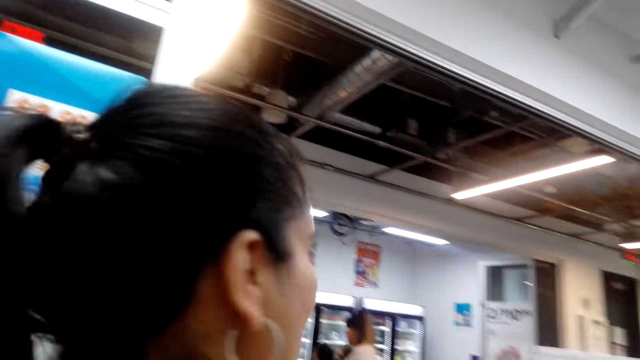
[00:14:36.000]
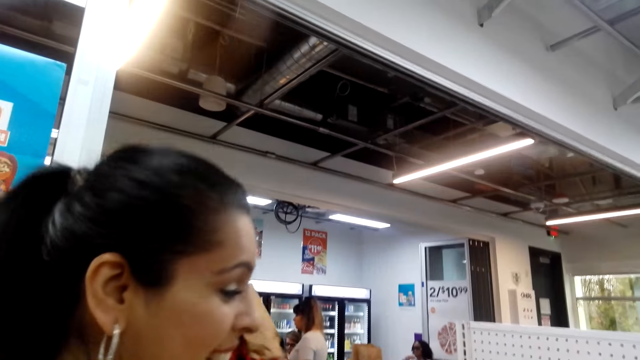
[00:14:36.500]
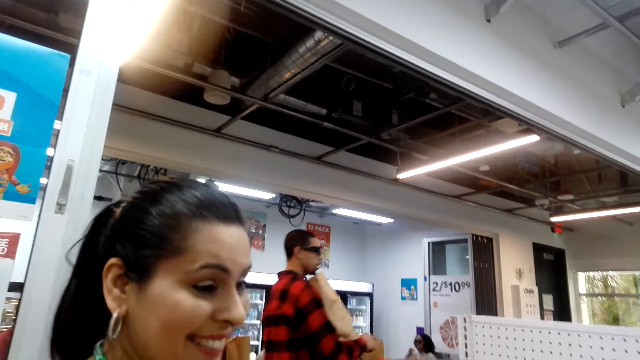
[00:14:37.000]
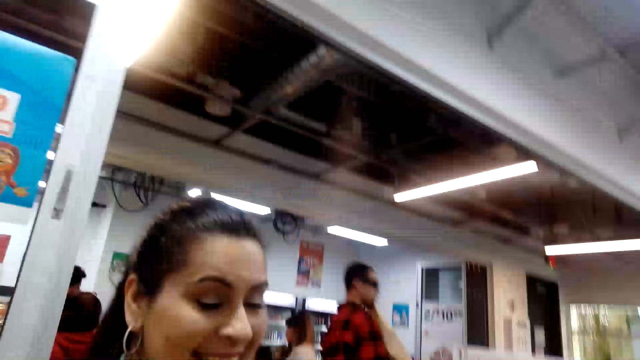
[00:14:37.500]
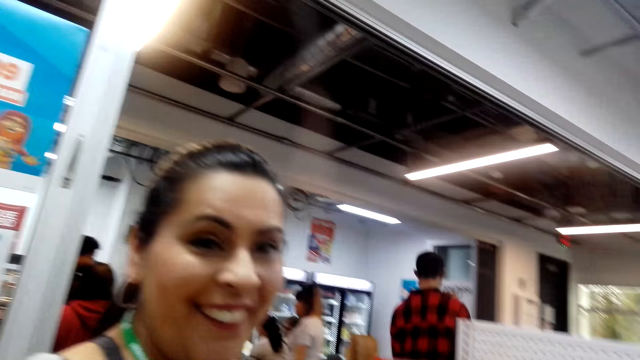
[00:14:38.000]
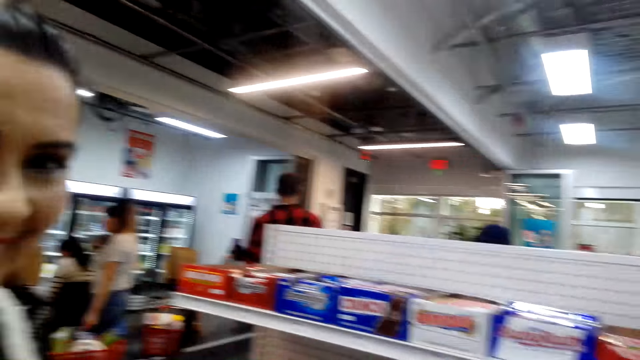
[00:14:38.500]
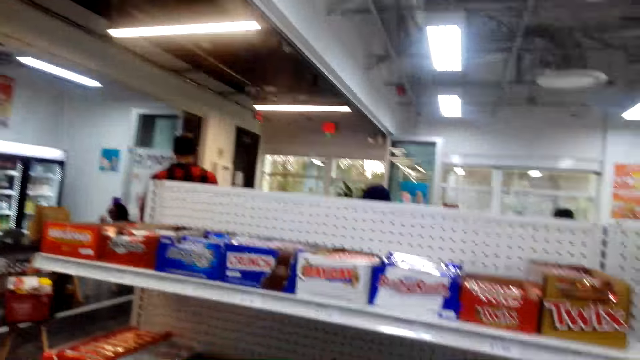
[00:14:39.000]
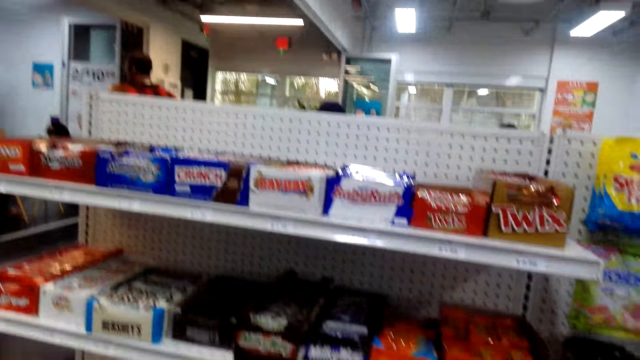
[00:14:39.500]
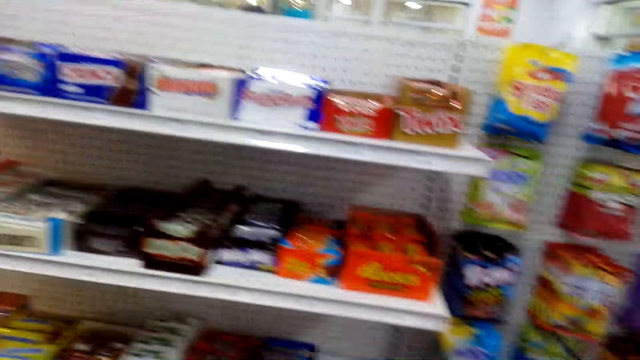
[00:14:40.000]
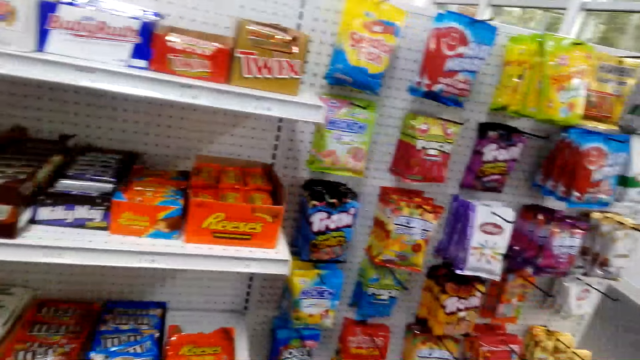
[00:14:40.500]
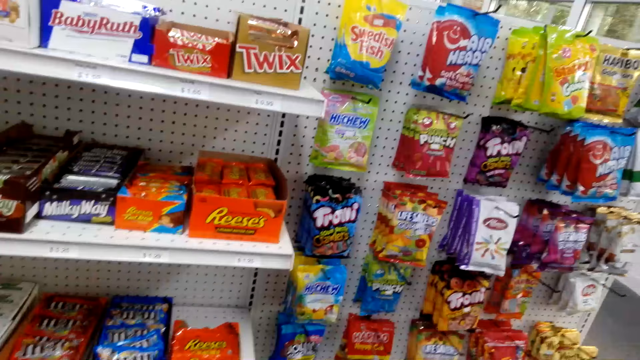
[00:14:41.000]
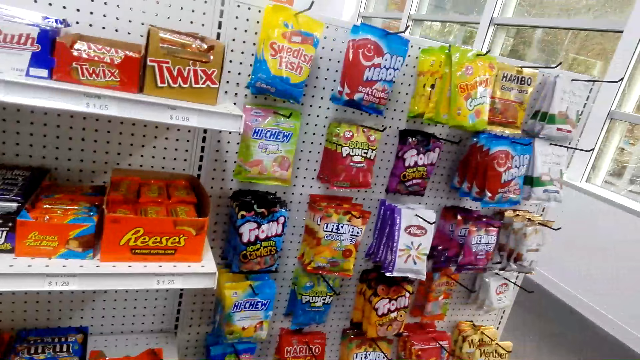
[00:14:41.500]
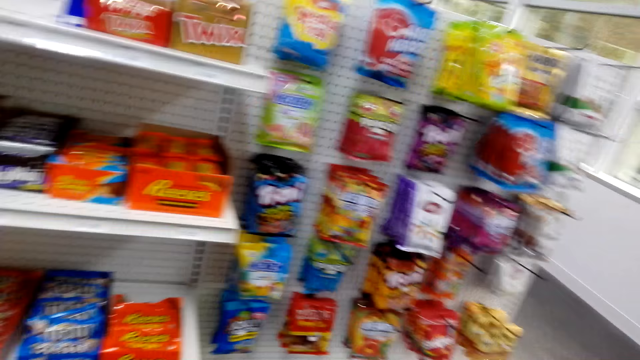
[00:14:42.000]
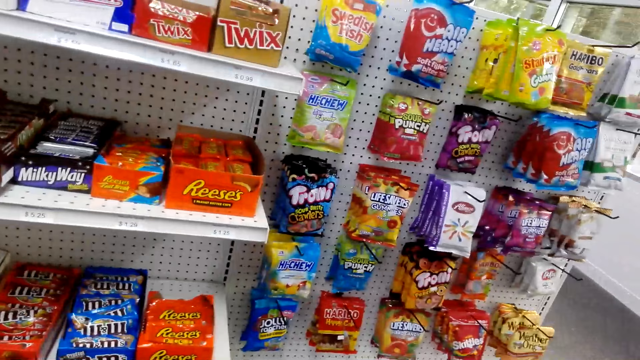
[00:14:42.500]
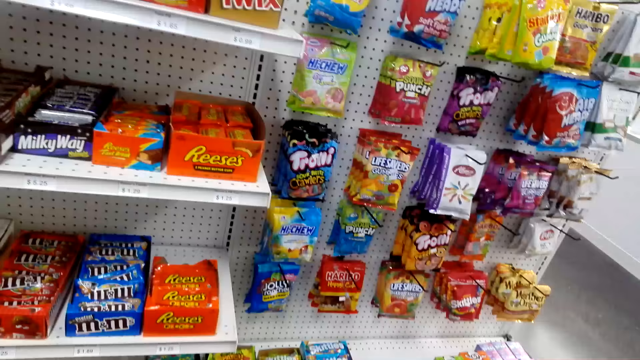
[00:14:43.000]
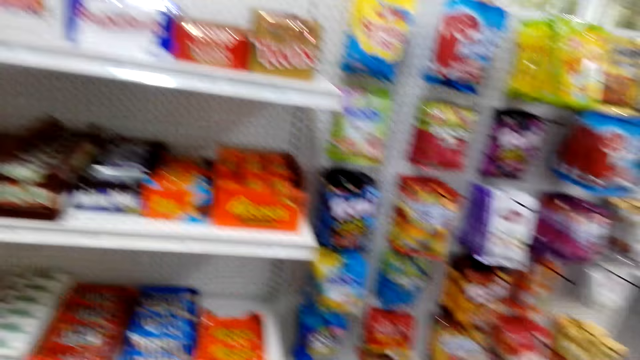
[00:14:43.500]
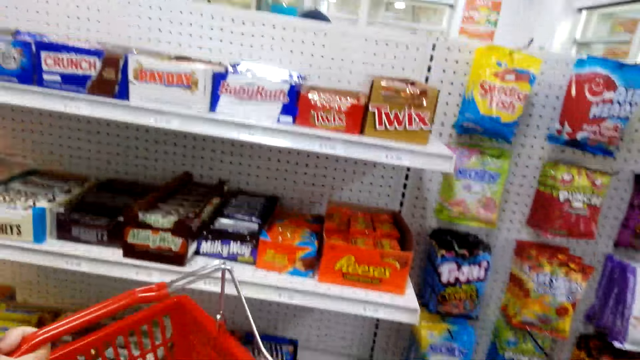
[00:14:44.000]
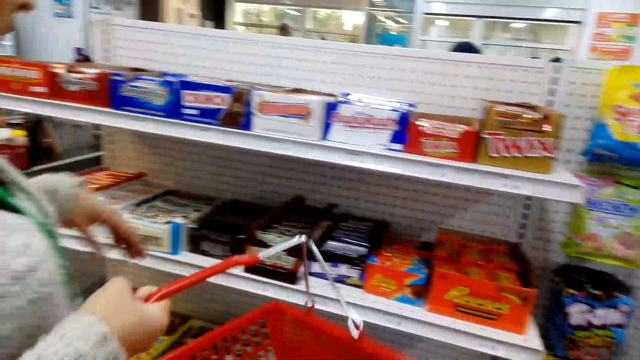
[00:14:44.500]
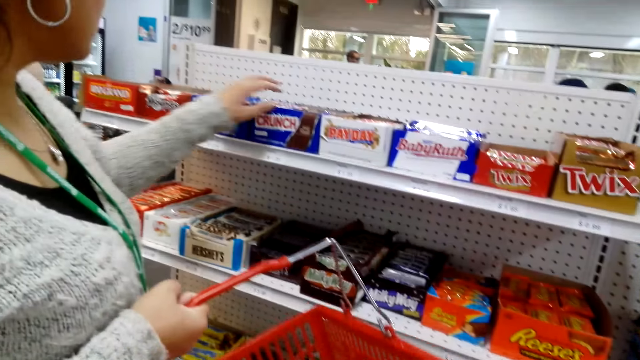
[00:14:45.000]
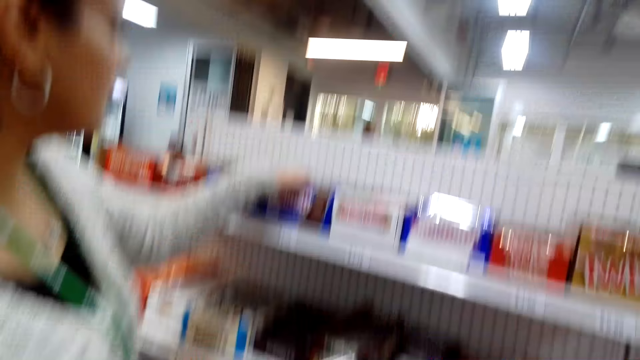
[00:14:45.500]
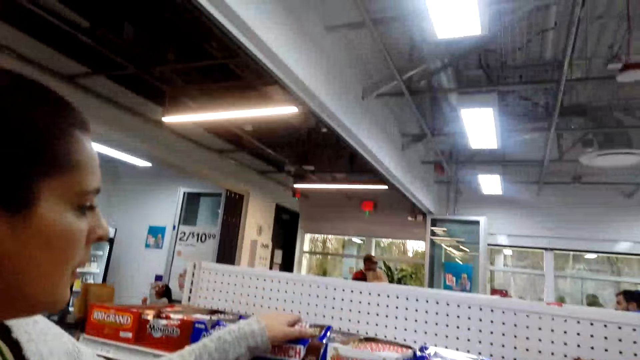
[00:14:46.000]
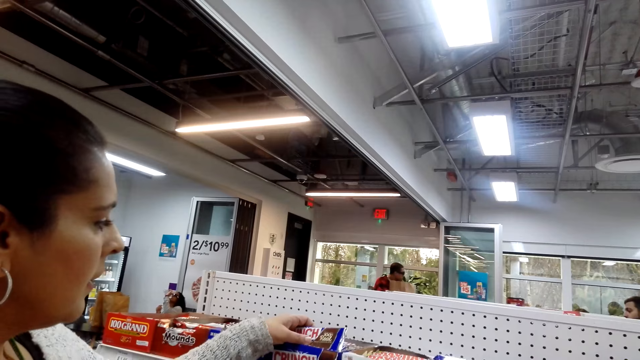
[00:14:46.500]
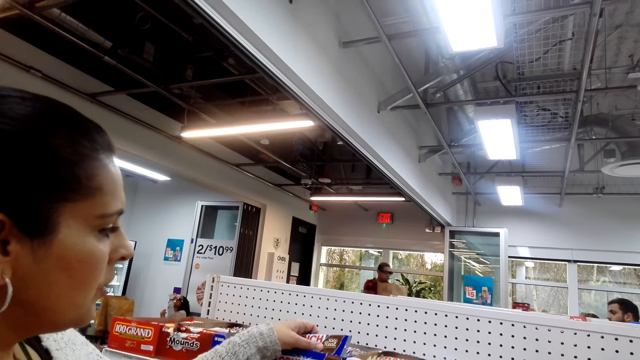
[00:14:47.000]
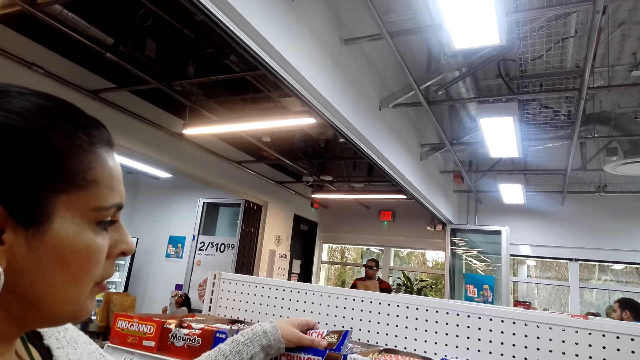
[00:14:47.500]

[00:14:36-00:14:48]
The camera wearer looks at the lady. The lady walks around. The camera wearer looks around. The lady picks up something from the shelf.

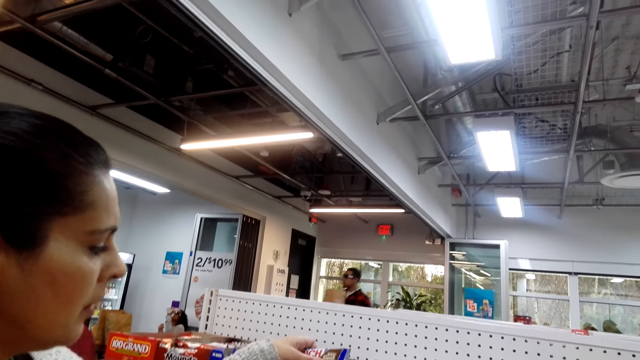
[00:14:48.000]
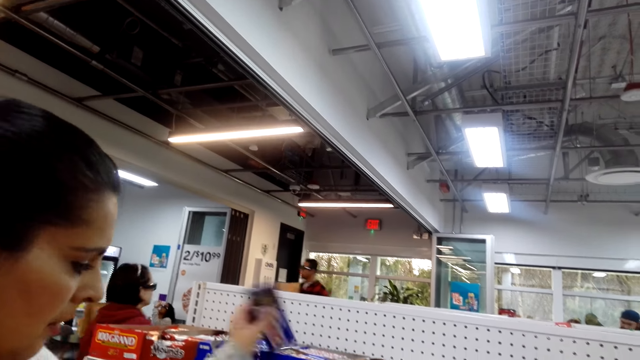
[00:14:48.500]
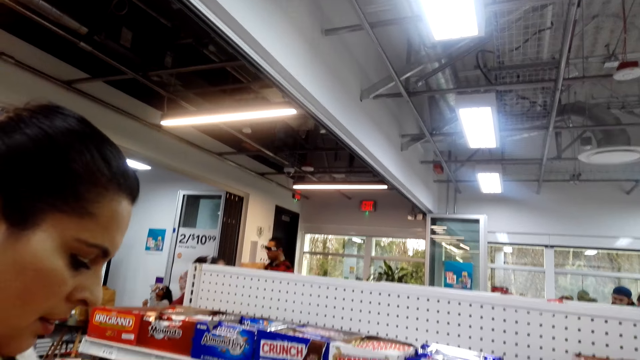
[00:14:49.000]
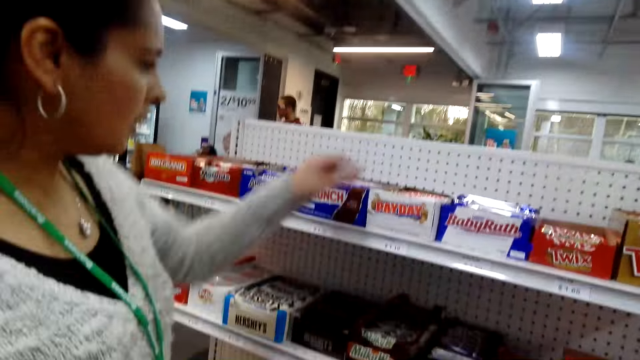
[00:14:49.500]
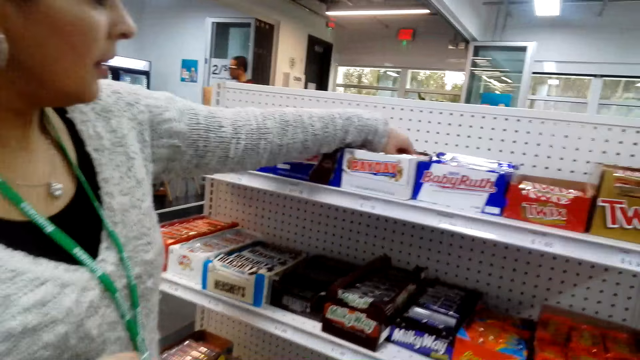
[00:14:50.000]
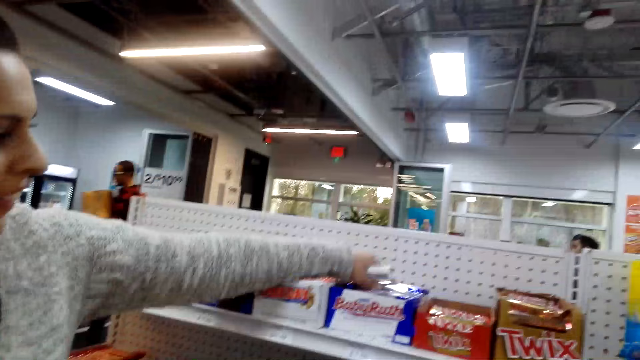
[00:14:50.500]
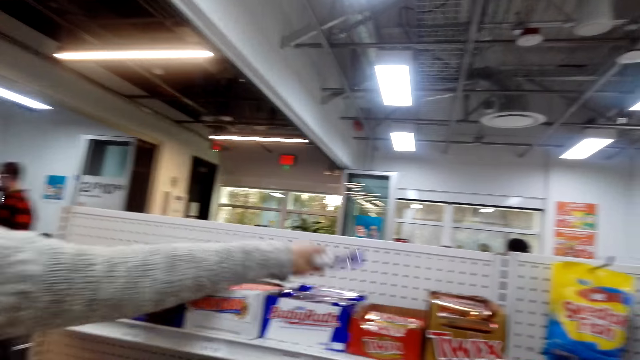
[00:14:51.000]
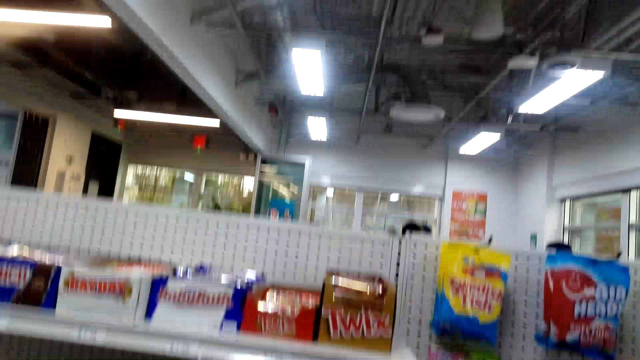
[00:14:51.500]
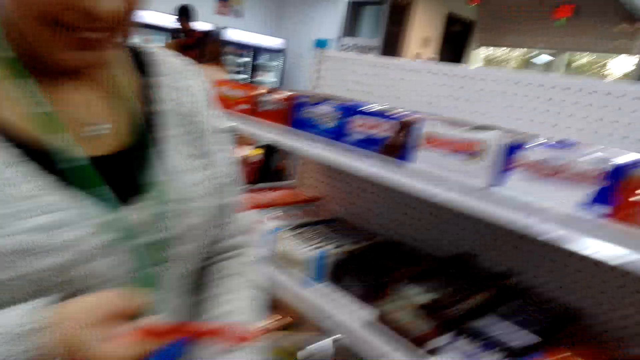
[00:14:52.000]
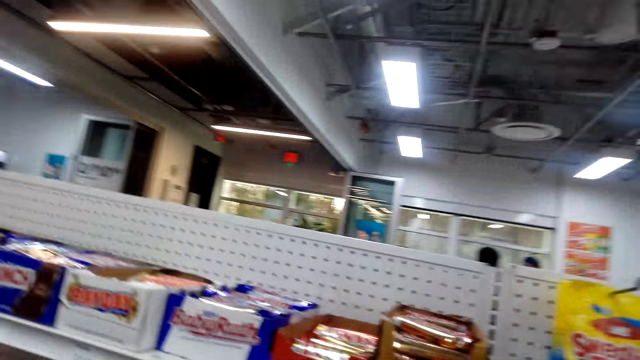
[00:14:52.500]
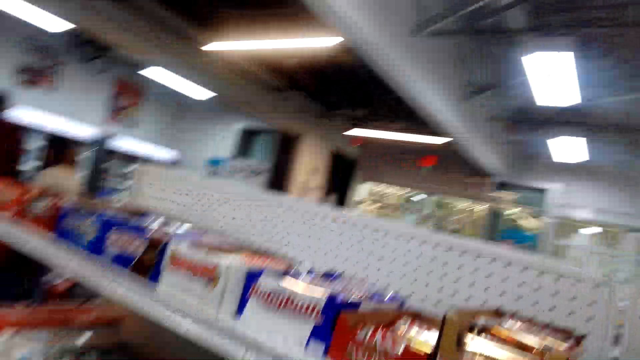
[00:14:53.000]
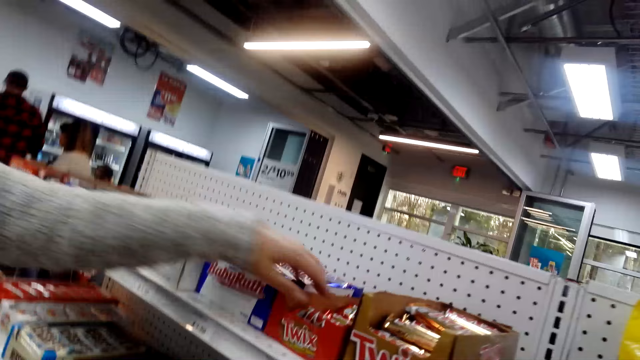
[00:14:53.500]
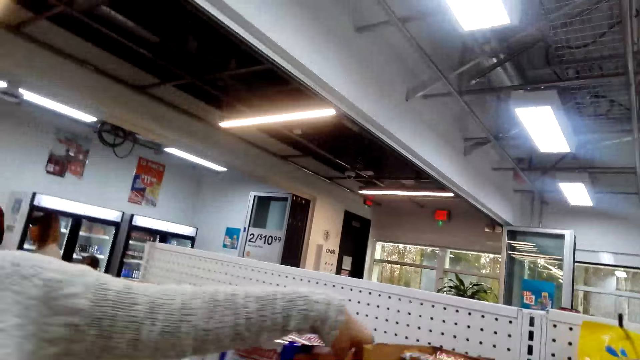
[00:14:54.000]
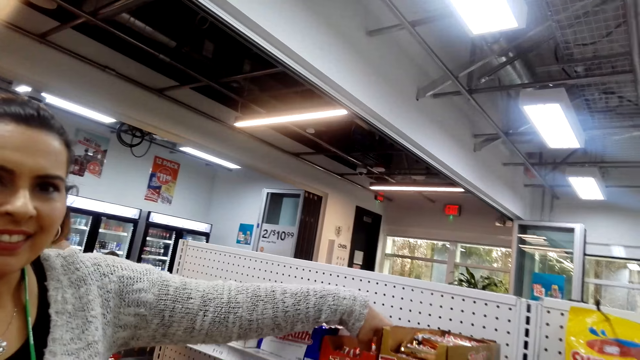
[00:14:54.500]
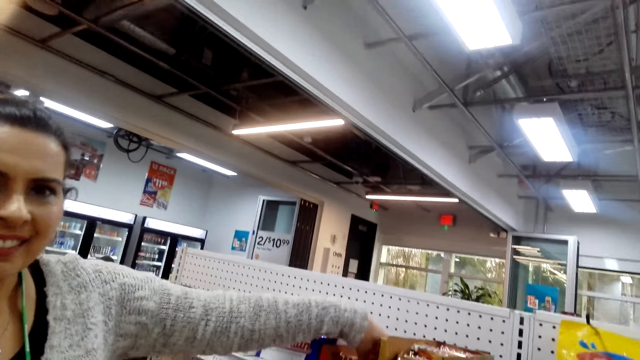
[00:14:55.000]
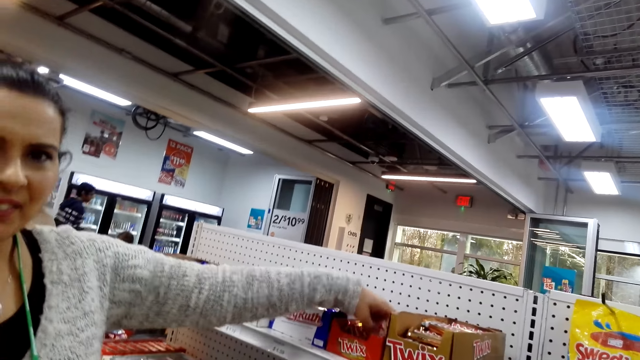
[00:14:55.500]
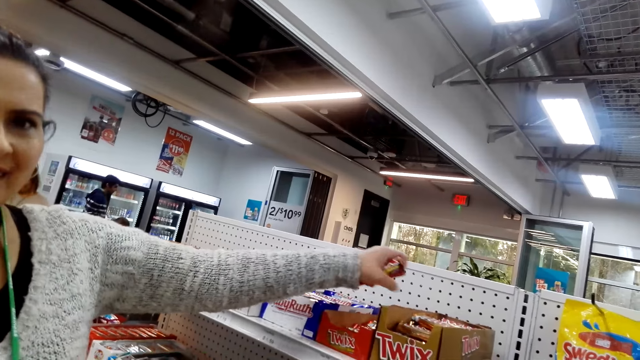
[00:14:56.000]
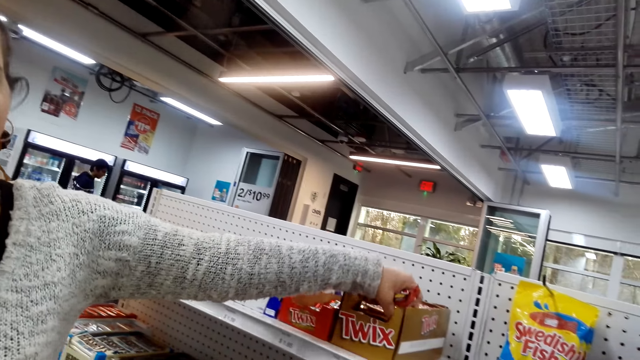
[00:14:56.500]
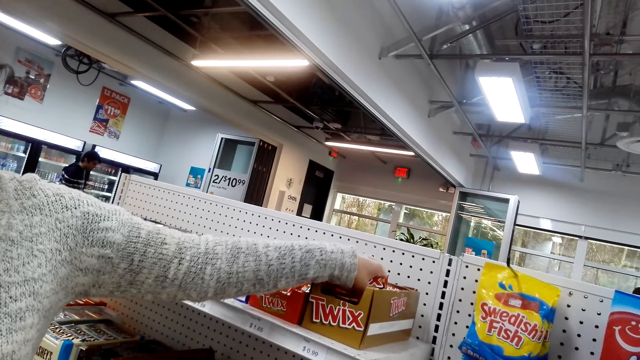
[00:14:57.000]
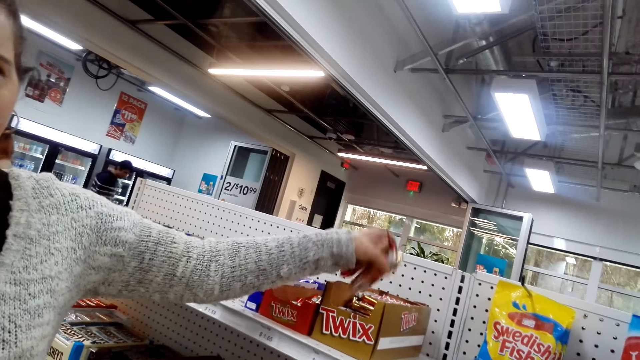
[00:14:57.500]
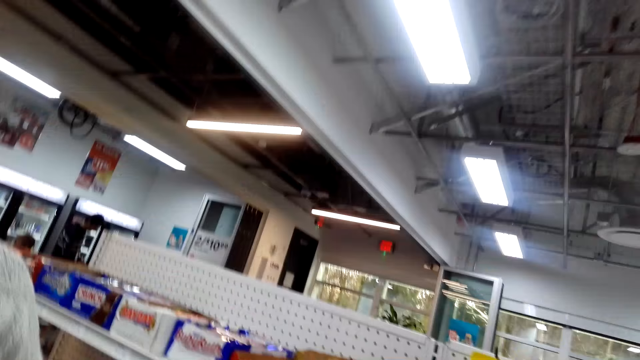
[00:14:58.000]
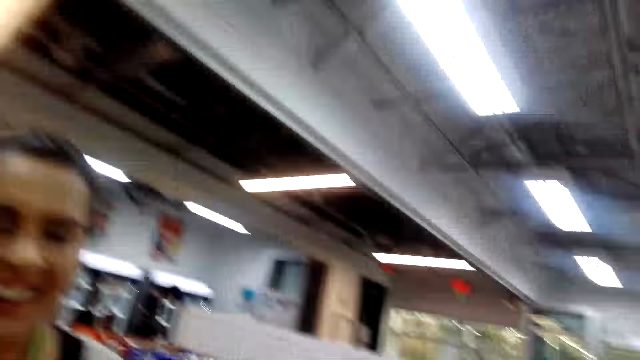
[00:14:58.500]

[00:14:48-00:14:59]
A person walks around. The camera wearer looks down. The lady picks up food items from the shelf.
